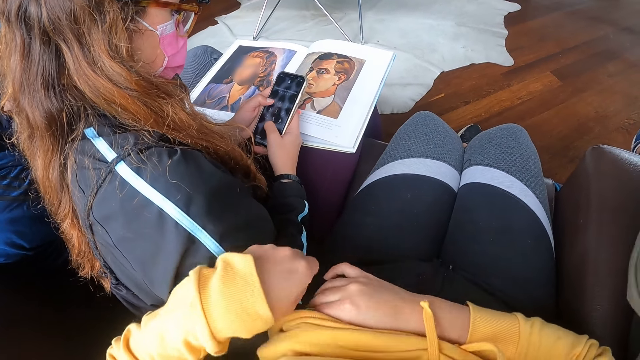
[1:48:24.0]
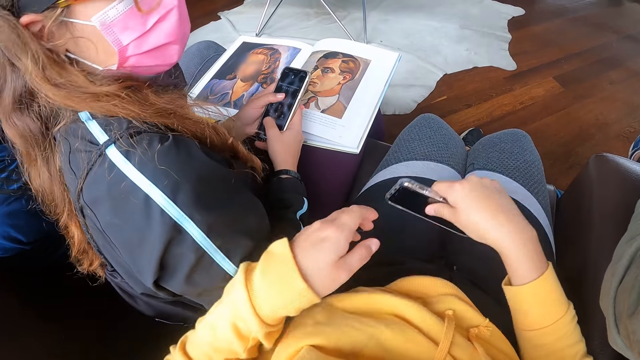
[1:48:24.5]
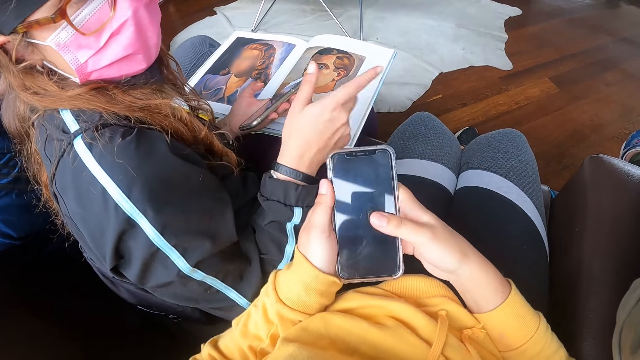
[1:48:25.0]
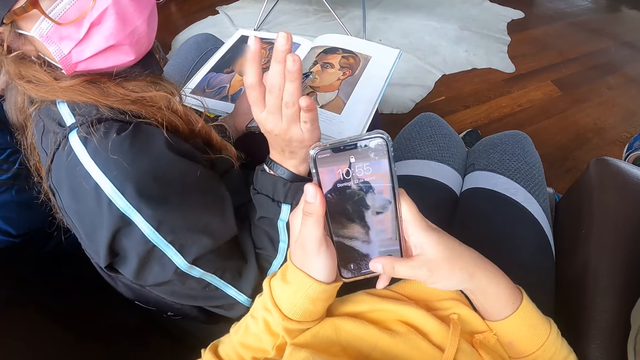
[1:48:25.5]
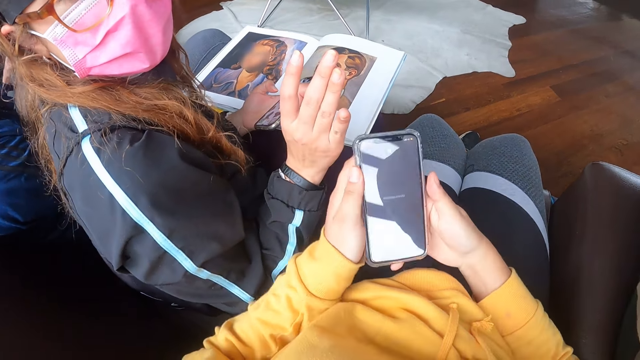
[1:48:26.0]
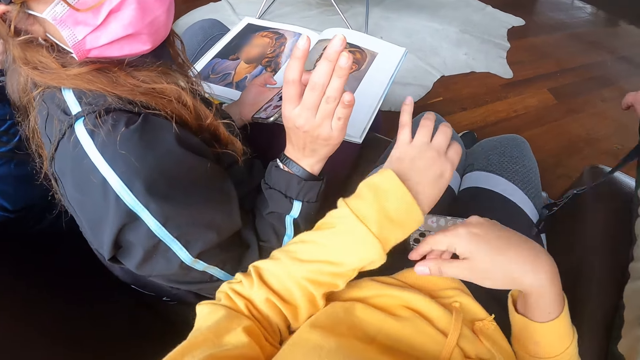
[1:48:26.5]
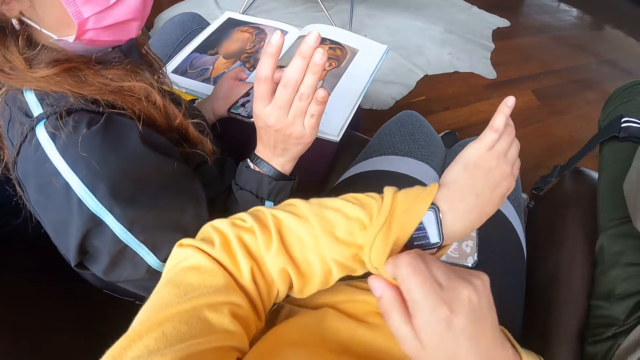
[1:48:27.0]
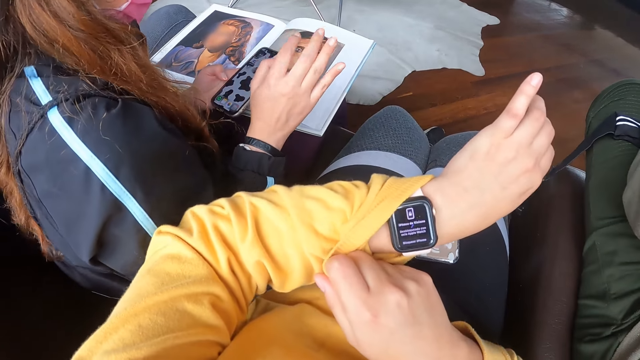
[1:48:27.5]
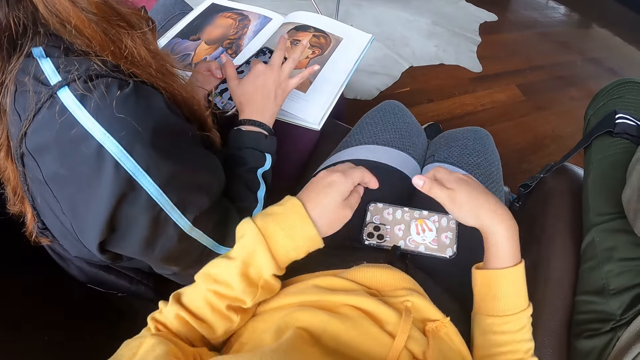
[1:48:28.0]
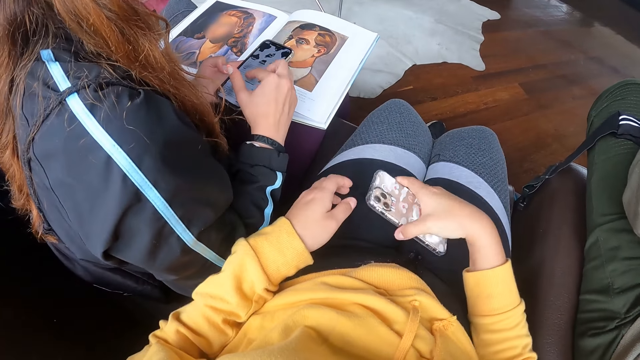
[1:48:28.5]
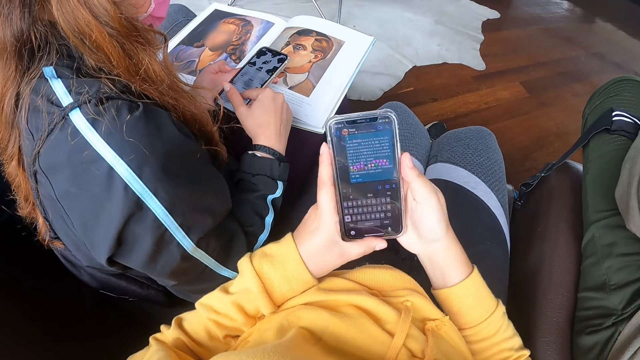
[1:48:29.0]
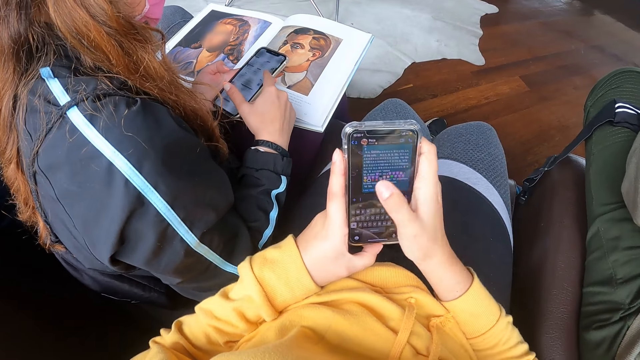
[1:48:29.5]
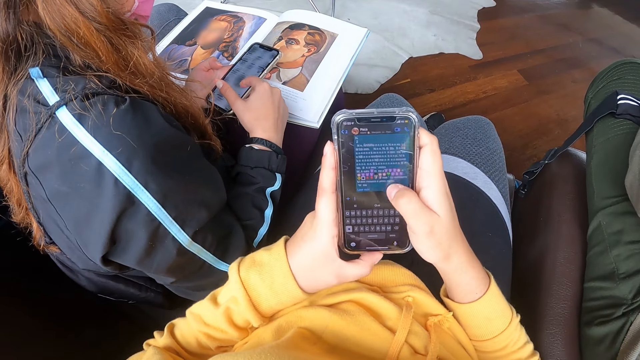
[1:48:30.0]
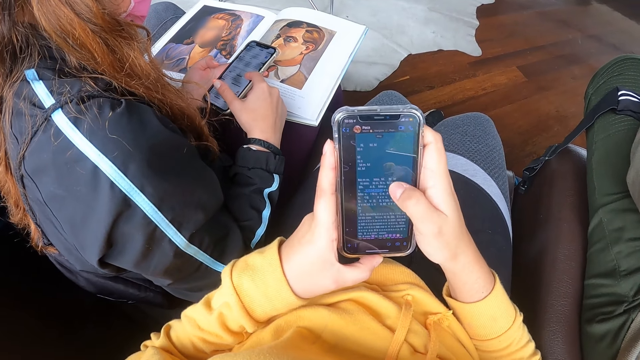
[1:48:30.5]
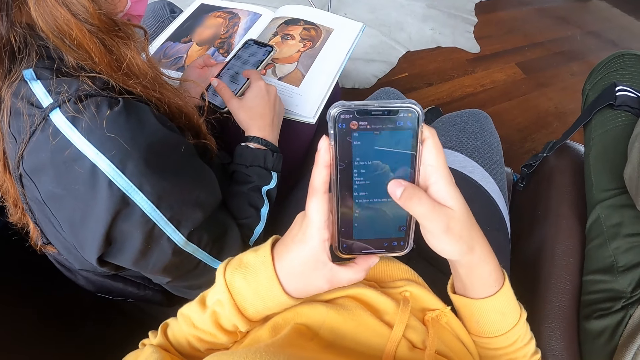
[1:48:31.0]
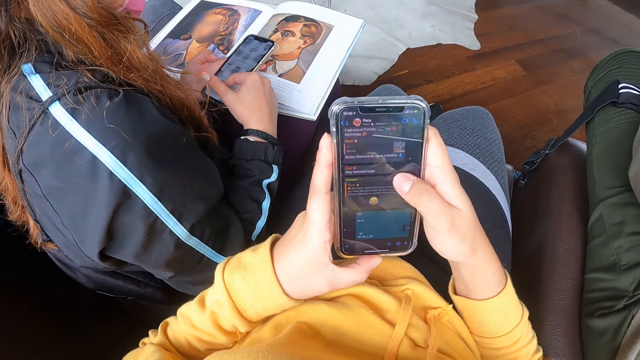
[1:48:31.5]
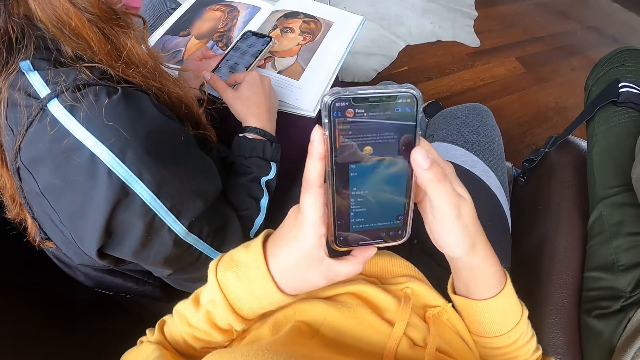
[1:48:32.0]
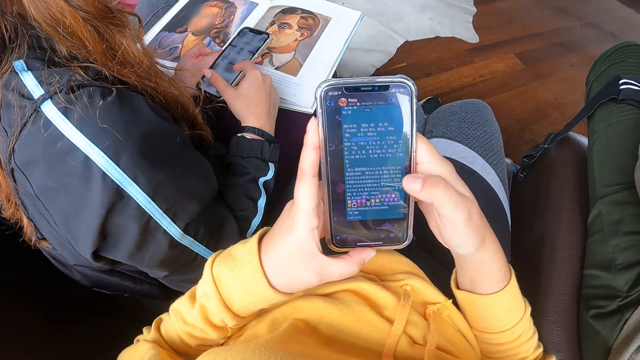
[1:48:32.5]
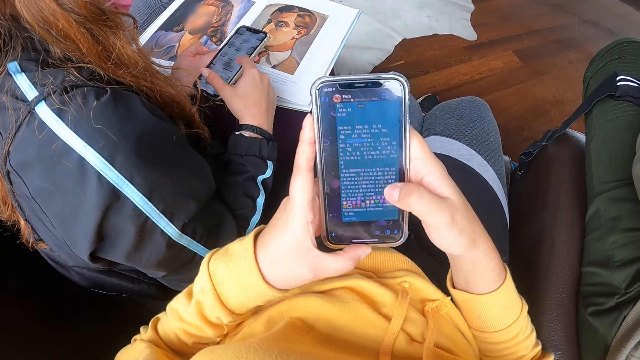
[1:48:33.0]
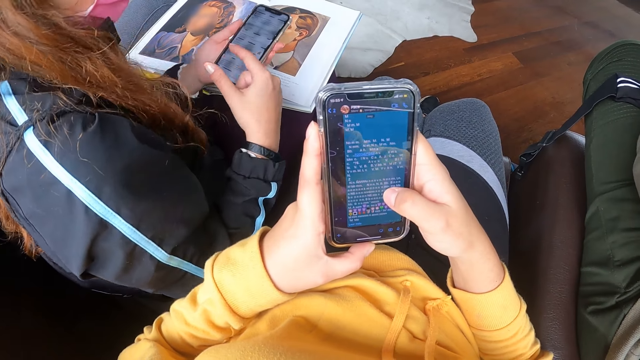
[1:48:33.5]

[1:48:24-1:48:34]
The woman enters the pin. The camera wearer holds the phone with both hands. The woman holds the phone with her left hand. The camera wearer operates the phone with both hands. The woman gestures with her right hand. The camera wearer picks up the phone. He drops the phone on his lap with his right hand. He raises a sleeve on his left wrist with his right hand. He stares at the watch. The woman operates the phone in her left hand with her right hand. The camera wearer picks up the phone from his lap with his right hand. He holds the phone with both hands and operates the phone with both hands. The woman scrolls the phone. The camera wearer scrolls the phone.

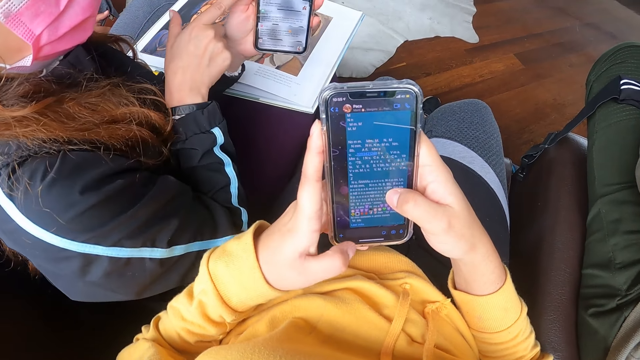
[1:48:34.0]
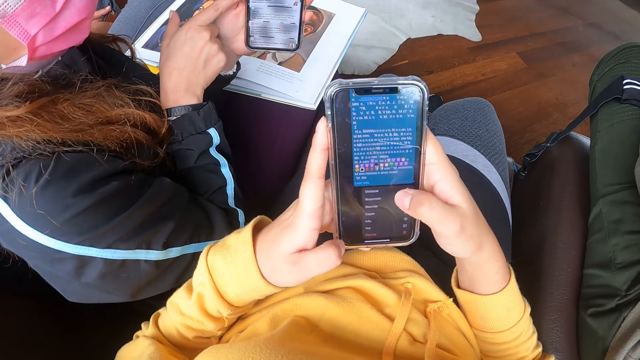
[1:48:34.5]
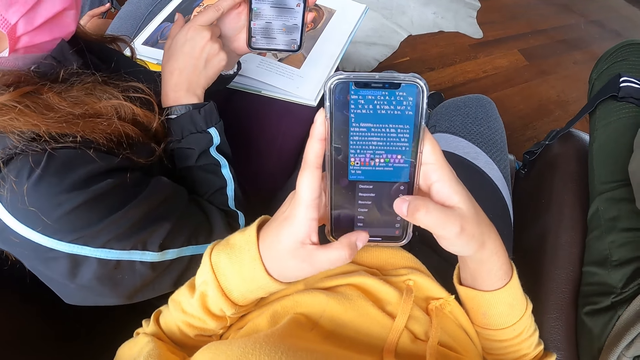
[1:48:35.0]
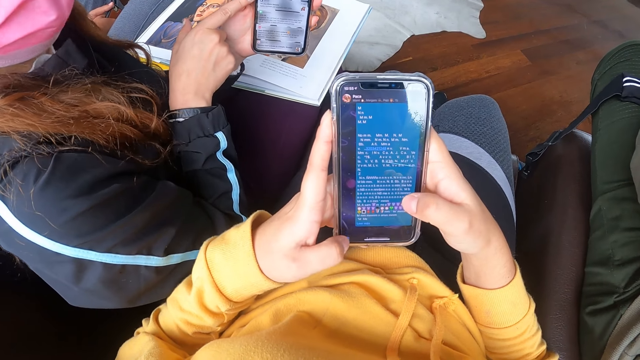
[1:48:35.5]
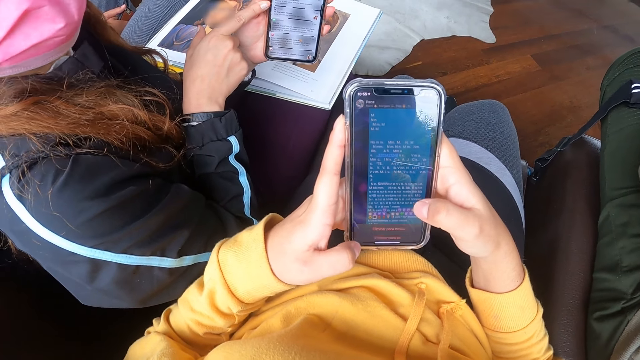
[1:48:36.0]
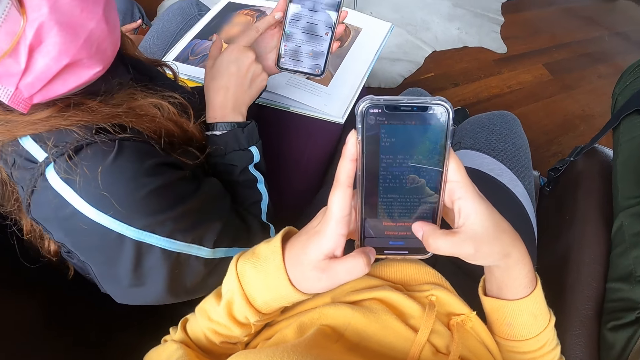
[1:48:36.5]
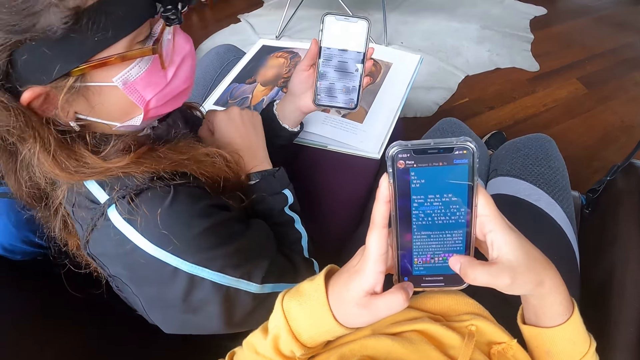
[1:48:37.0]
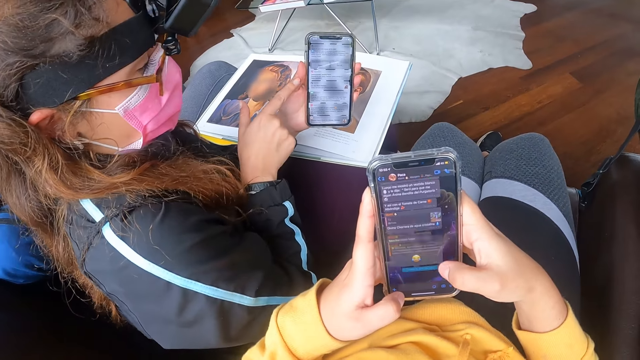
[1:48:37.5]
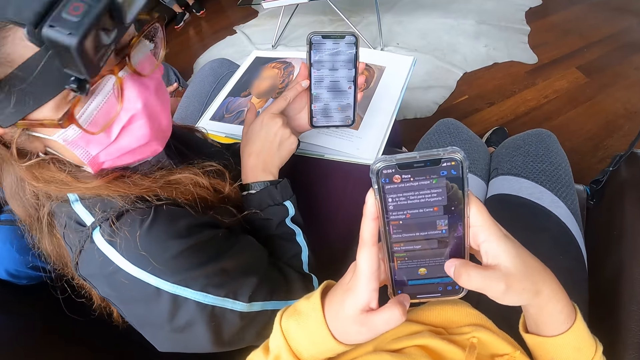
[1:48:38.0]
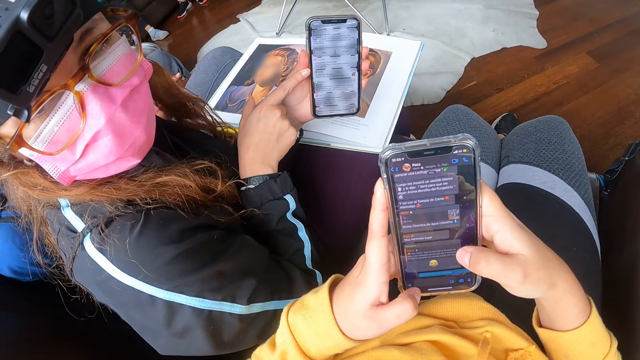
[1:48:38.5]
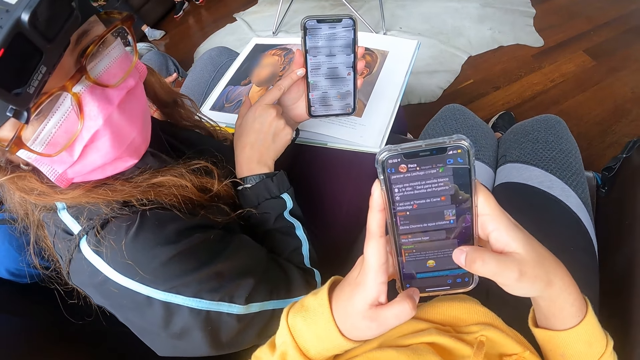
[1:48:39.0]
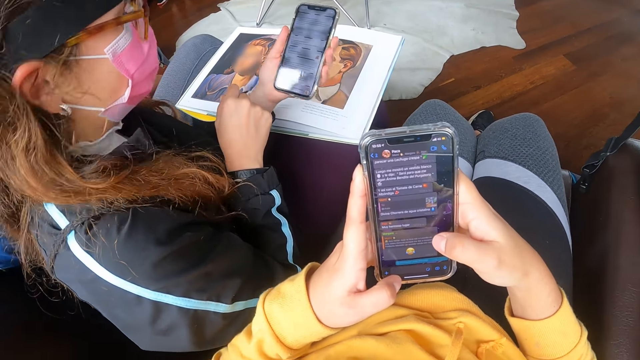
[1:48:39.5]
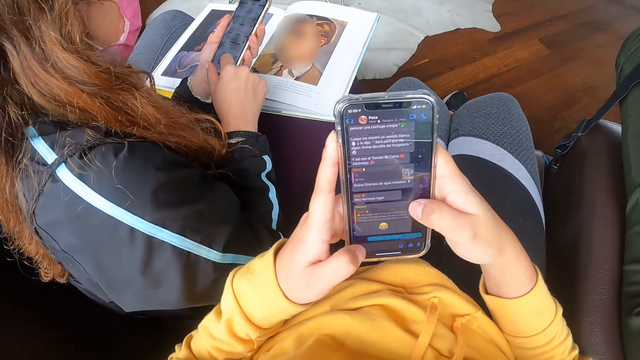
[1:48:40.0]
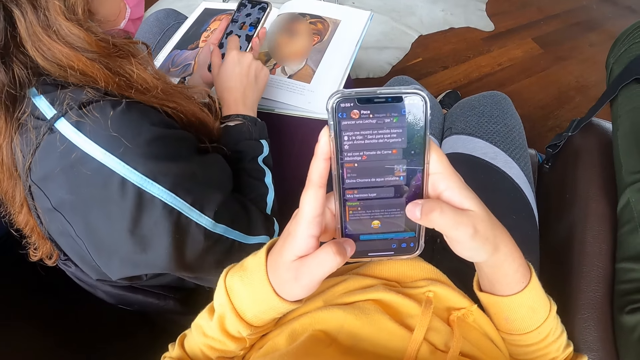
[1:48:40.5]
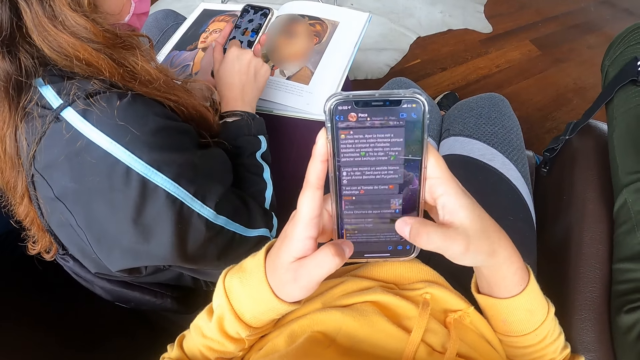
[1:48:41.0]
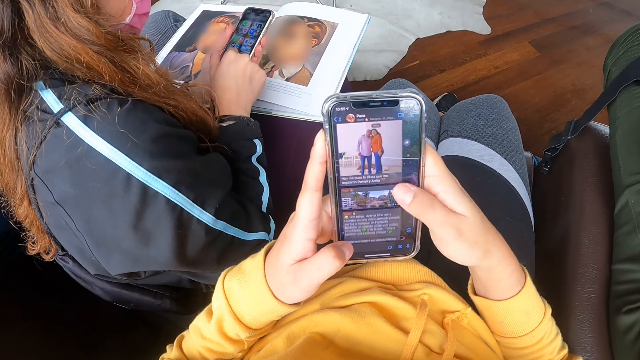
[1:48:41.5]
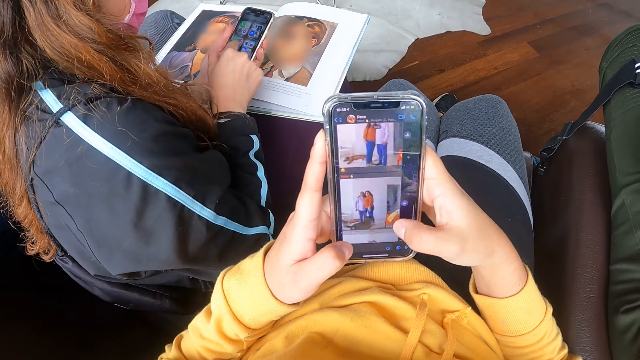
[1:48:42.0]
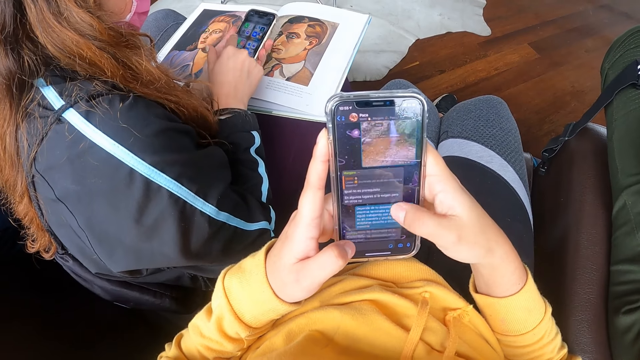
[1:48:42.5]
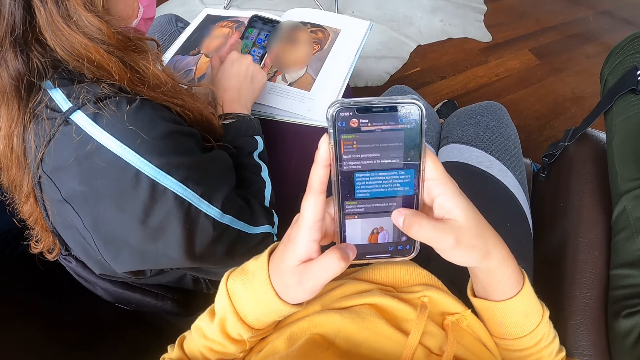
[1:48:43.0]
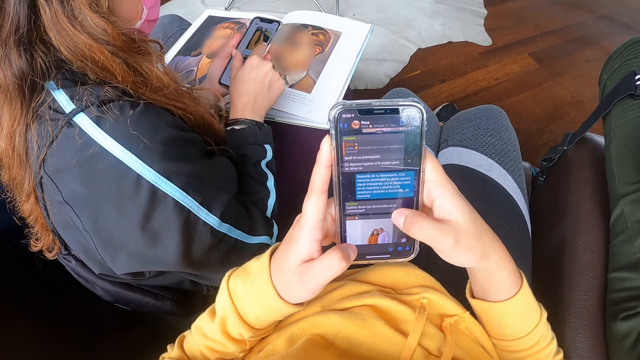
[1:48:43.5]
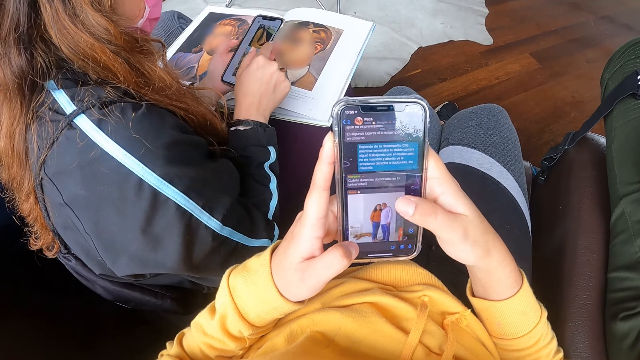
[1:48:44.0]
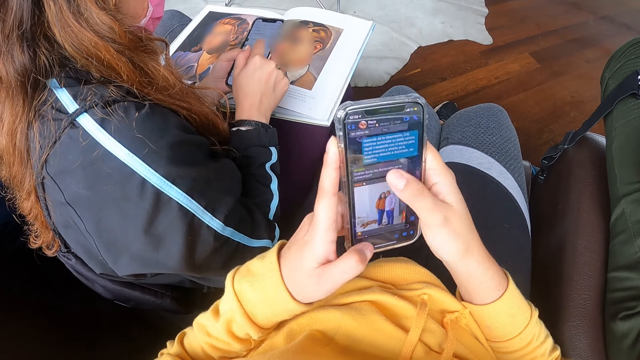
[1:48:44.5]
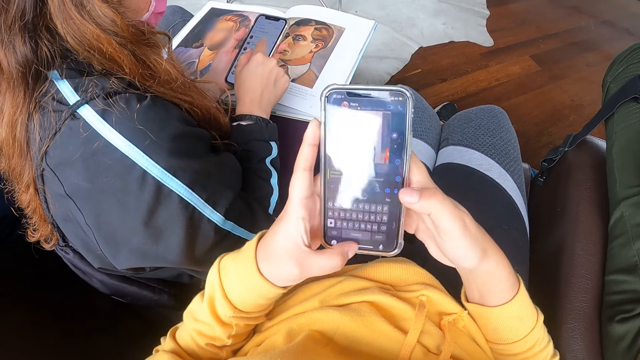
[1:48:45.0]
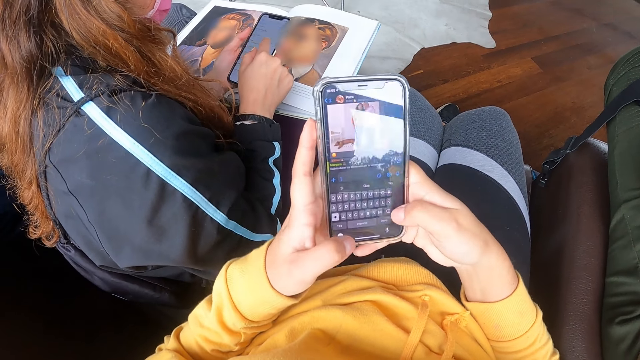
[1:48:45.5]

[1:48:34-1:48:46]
The woman shows the phone in her left hand to the camera wearer. The woman points on the phone. The camera wearer taps the phone. The woman points on the phone, turns the head, and operates the phone in her left hand with her right hand. The camera wearer scrolls the phone. The woman clicks a photo in the phone.
